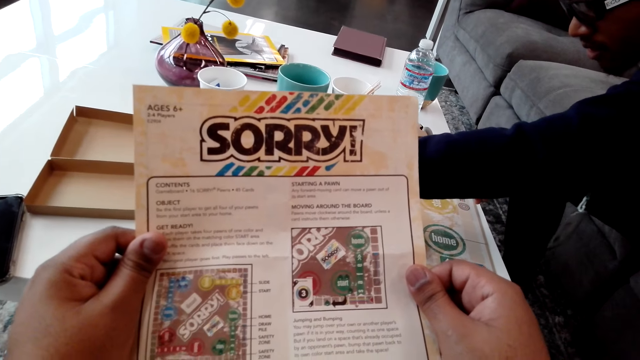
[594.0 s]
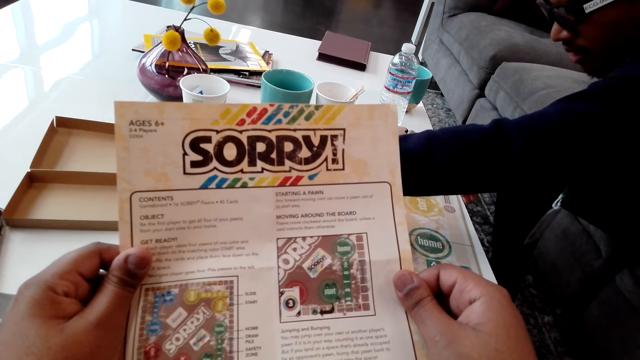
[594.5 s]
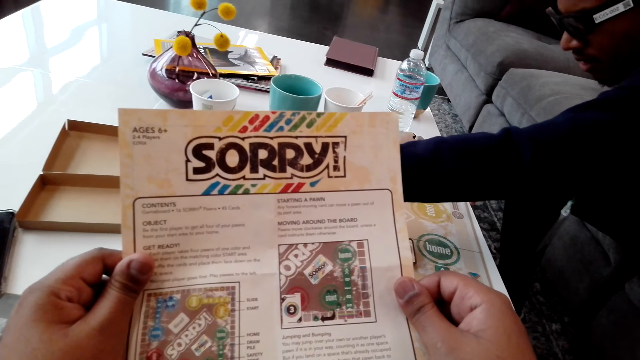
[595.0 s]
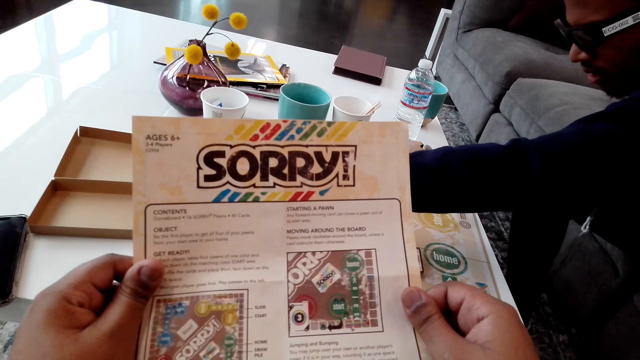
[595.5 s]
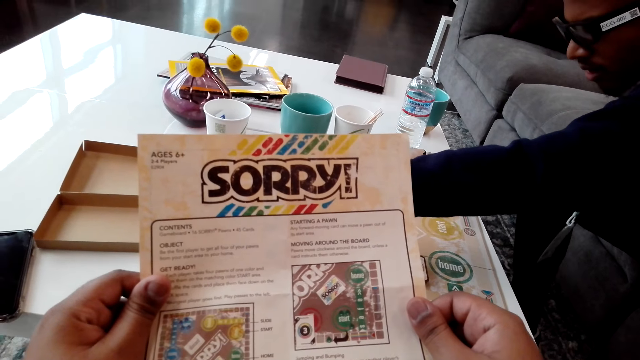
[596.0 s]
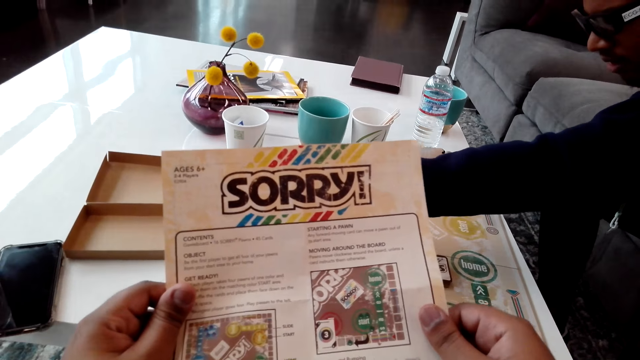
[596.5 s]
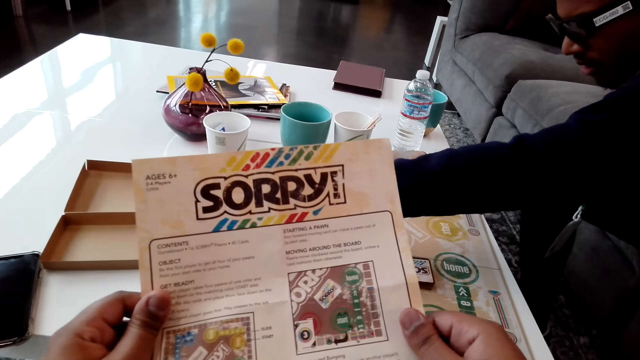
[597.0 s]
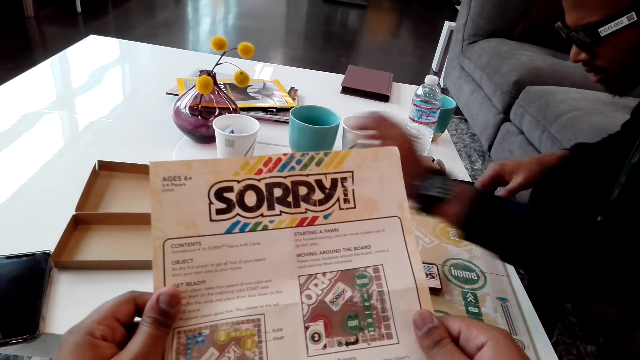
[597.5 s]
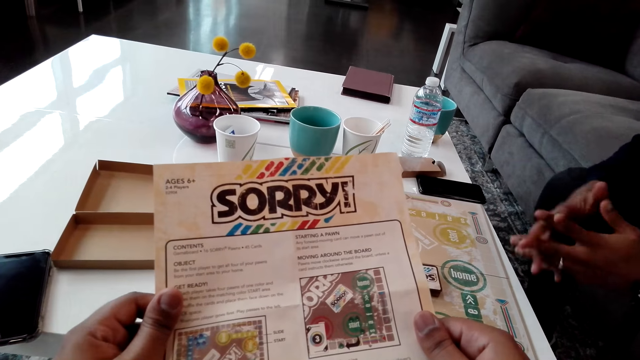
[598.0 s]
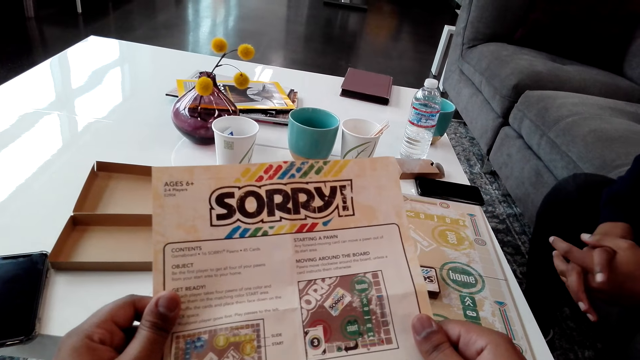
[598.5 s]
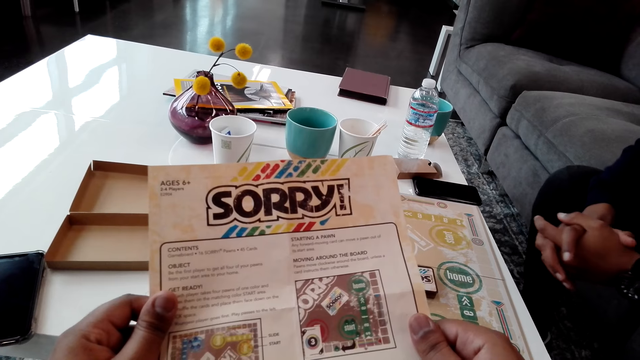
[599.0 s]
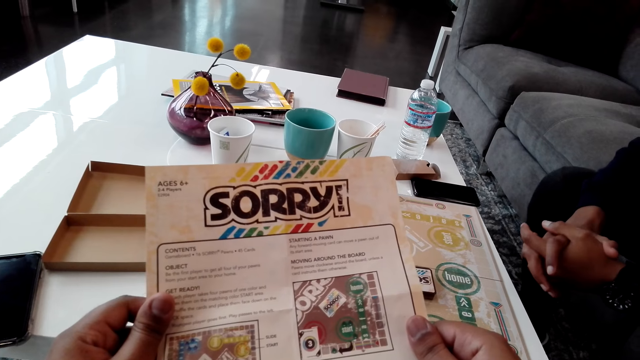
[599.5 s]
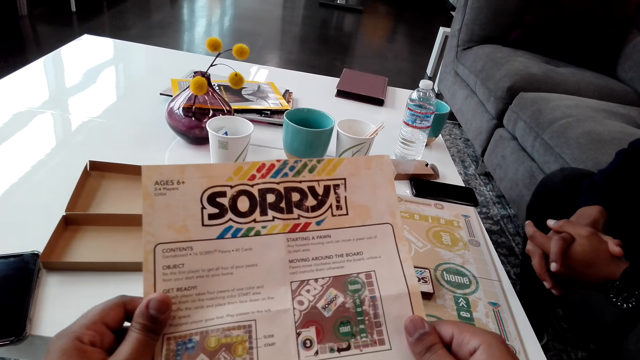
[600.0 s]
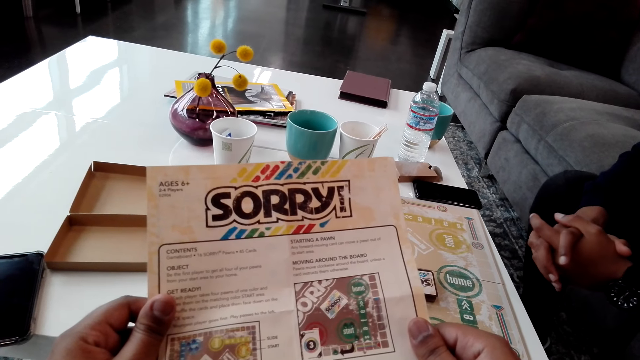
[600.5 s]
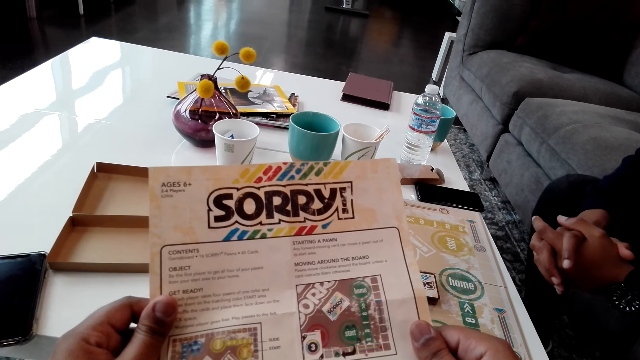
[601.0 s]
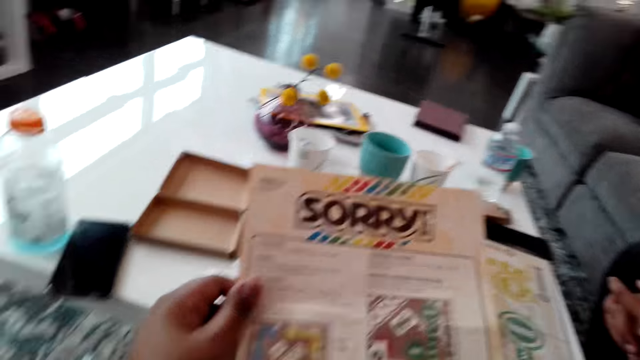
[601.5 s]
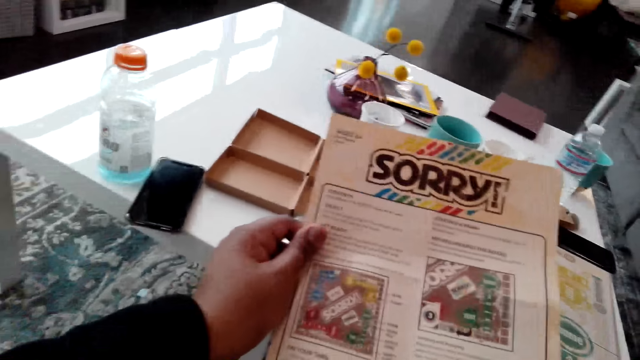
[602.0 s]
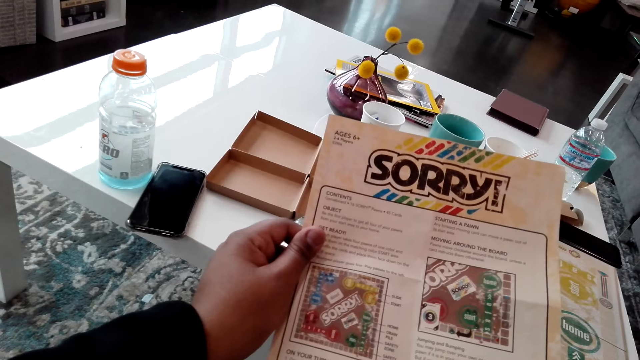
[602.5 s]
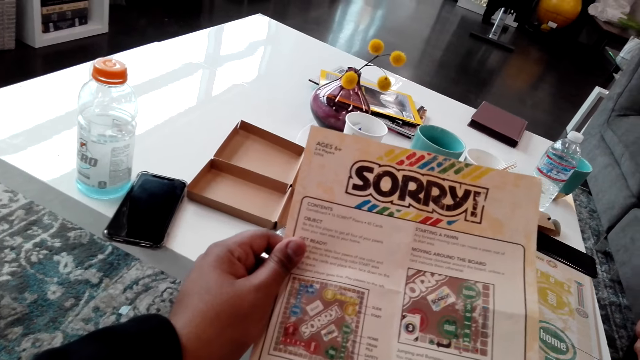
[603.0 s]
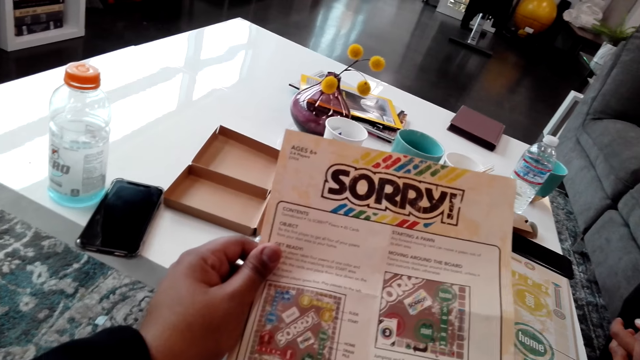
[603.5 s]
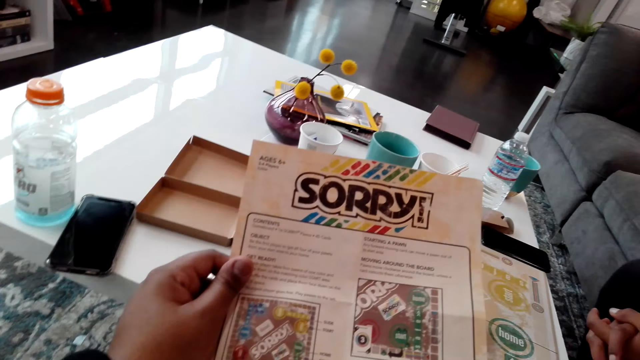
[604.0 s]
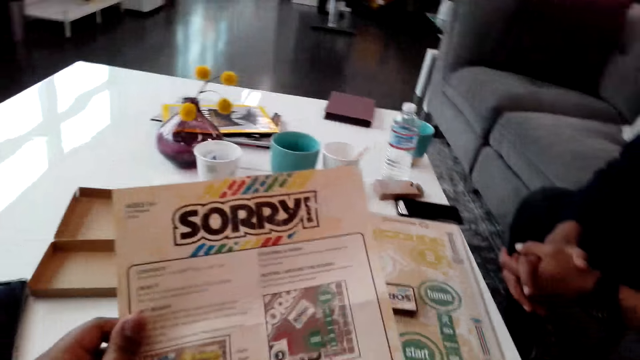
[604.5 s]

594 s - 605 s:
A man holds hands. The camera wearer looks at a paper.

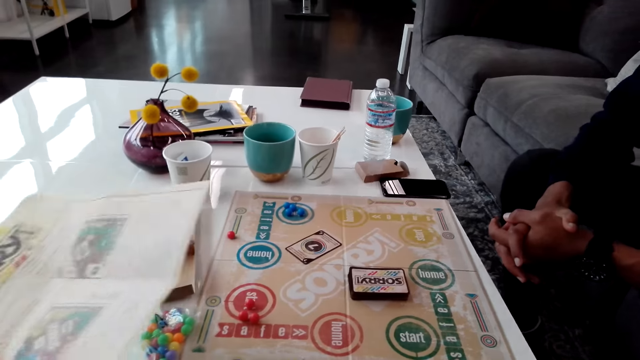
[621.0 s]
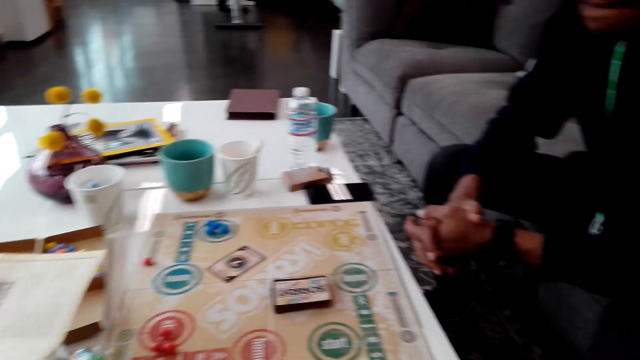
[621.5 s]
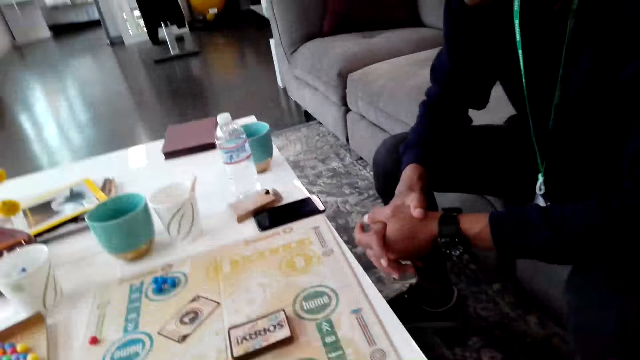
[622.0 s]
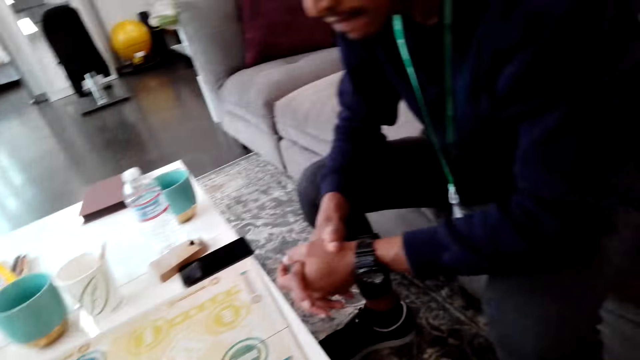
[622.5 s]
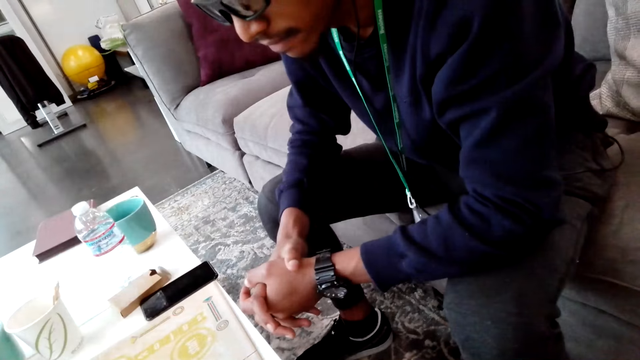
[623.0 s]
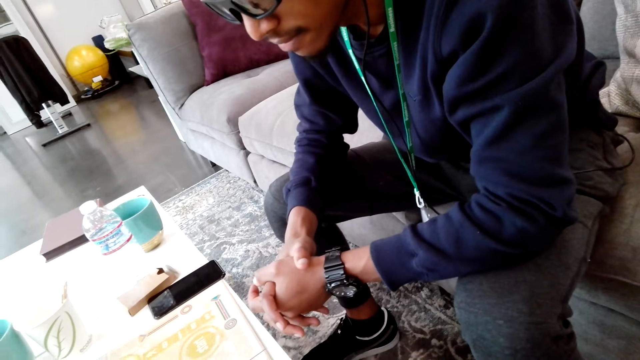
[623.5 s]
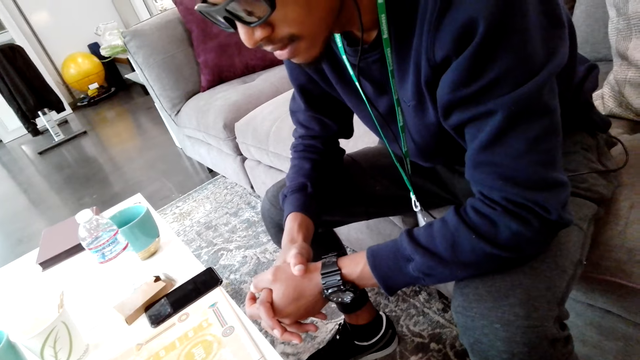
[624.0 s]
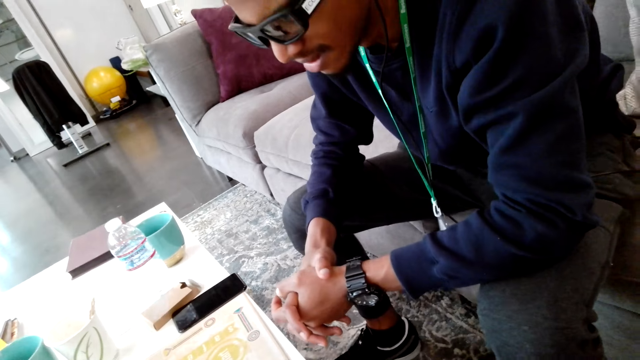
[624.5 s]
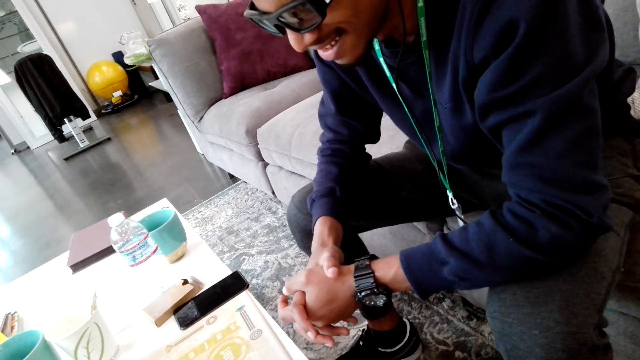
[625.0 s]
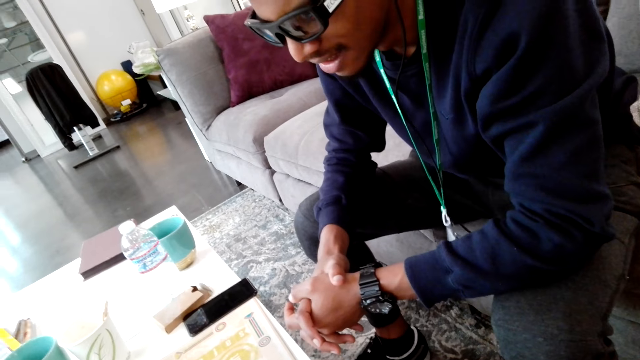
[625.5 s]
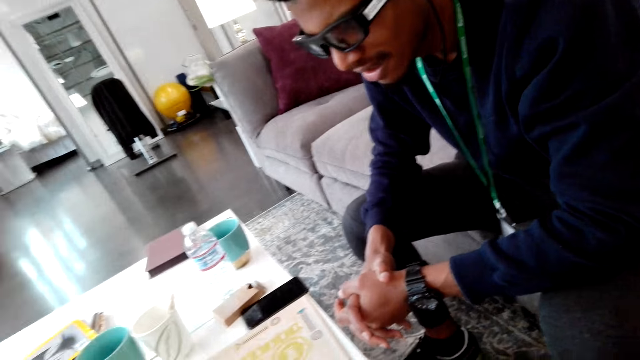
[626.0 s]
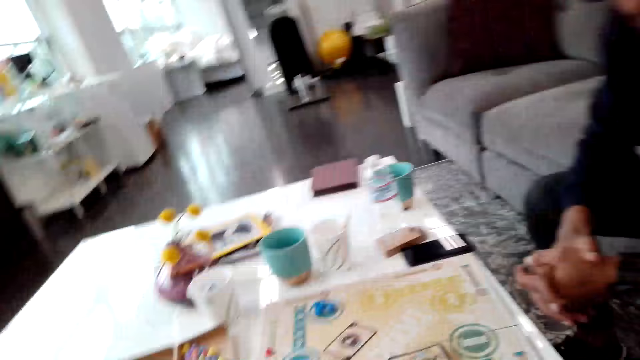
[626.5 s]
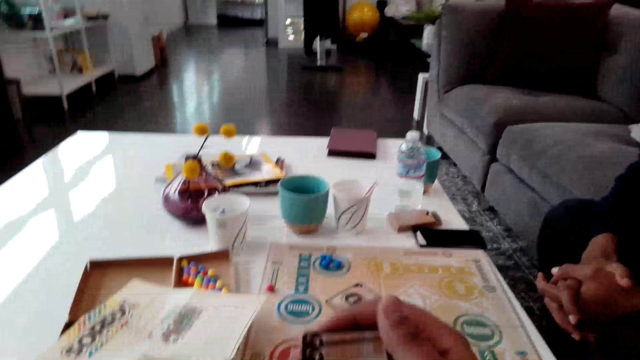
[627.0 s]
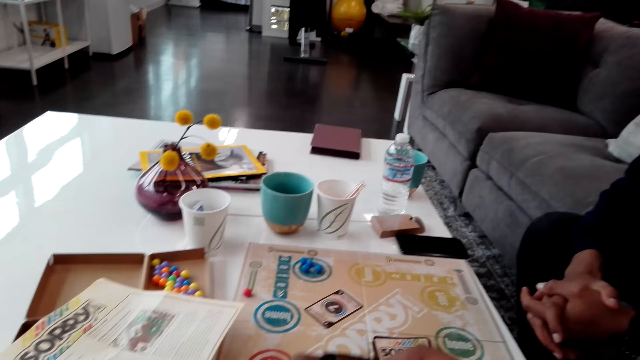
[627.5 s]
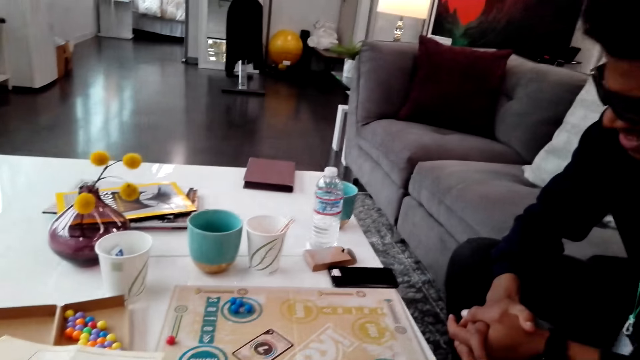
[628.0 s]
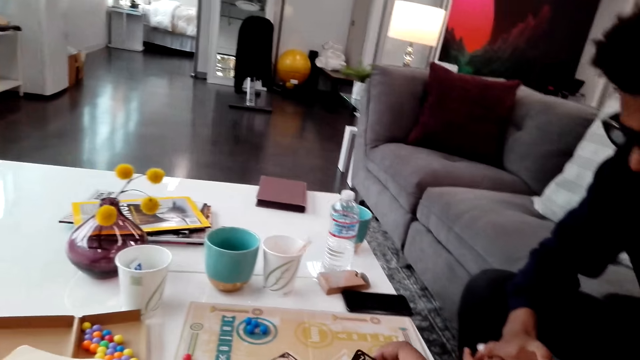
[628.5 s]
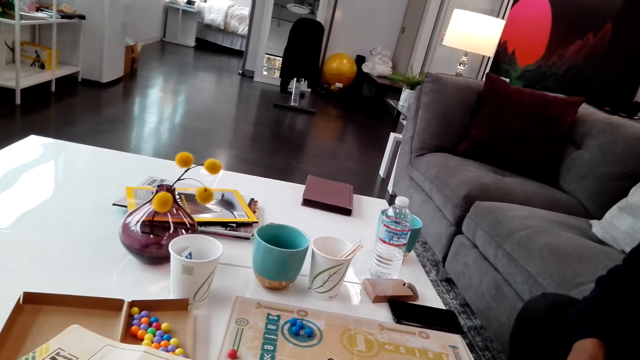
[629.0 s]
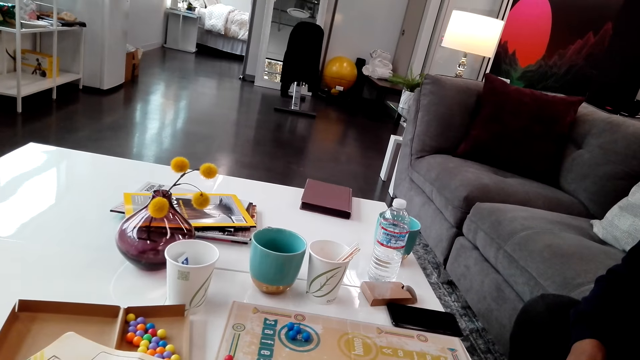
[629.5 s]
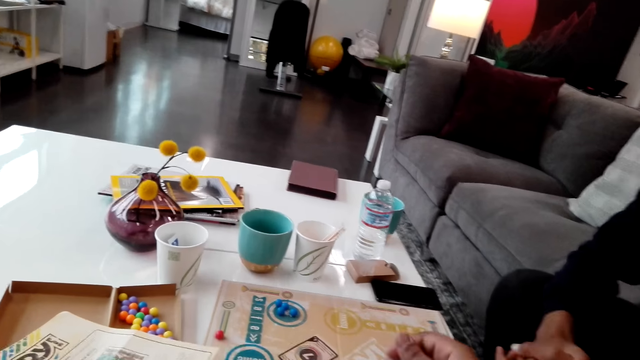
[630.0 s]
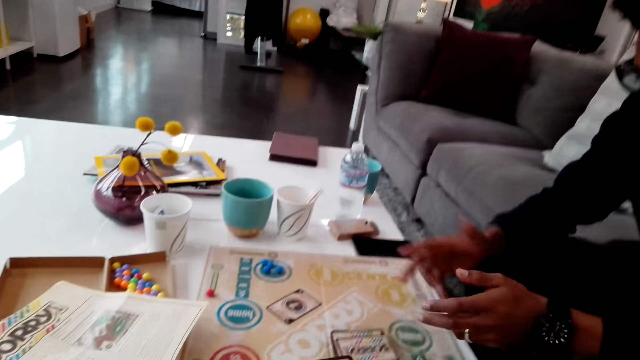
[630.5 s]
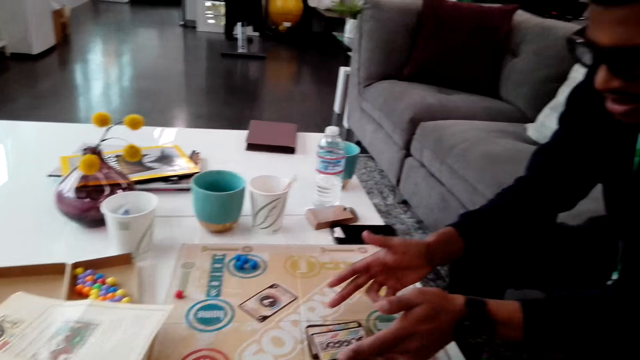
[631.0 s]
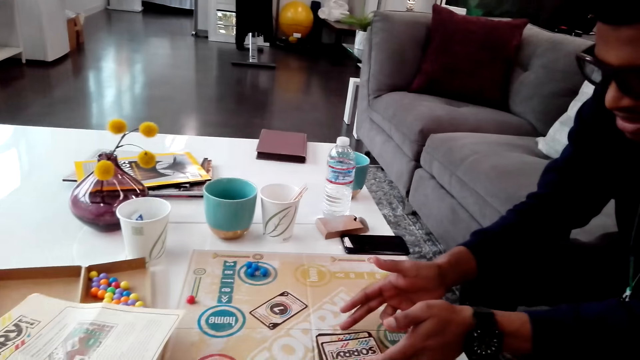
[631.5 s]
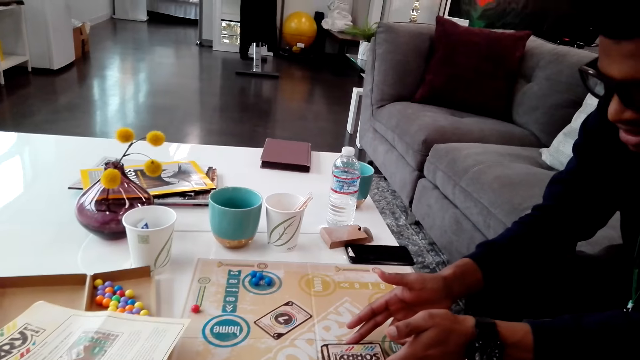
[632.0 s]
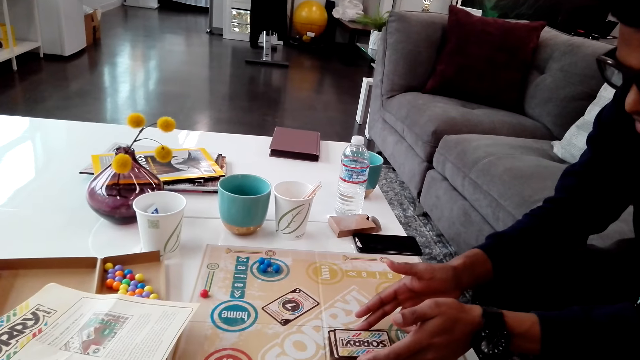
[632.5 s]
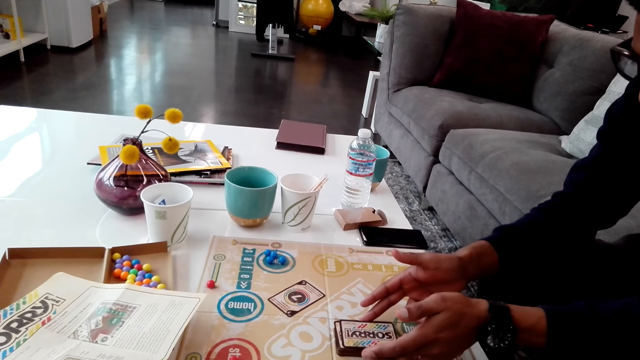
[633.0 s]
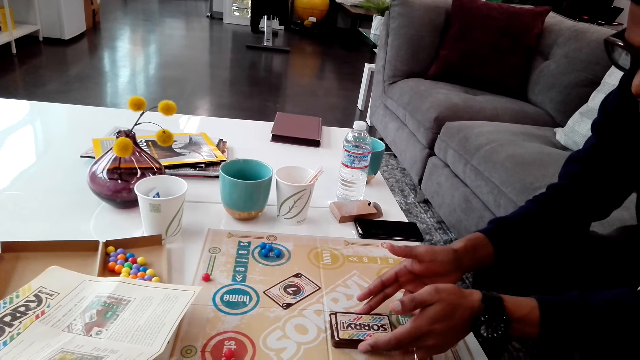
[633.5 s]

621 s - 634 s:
The camera wearer drops the paper. They look at a man. They hold cards. They move hands. The man moves the cards.
